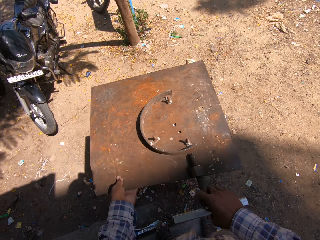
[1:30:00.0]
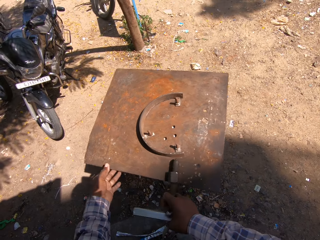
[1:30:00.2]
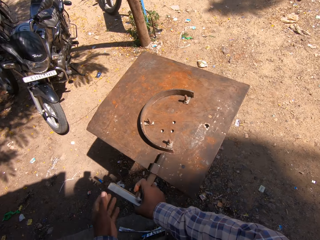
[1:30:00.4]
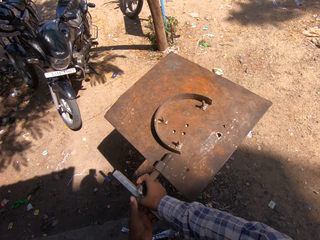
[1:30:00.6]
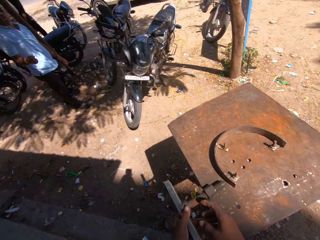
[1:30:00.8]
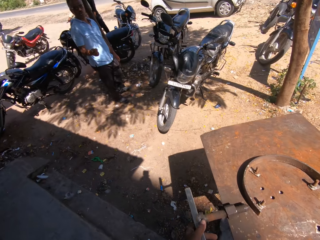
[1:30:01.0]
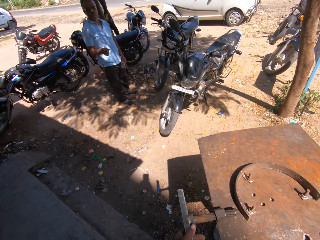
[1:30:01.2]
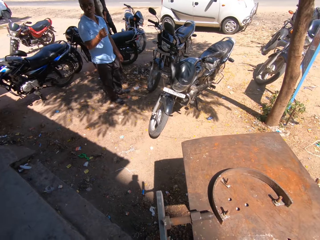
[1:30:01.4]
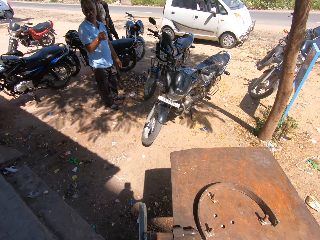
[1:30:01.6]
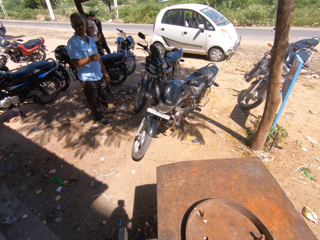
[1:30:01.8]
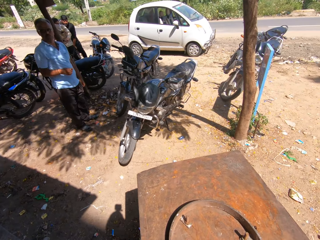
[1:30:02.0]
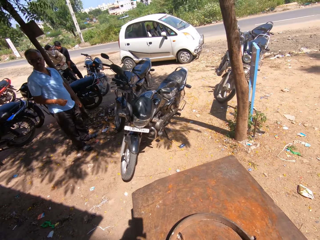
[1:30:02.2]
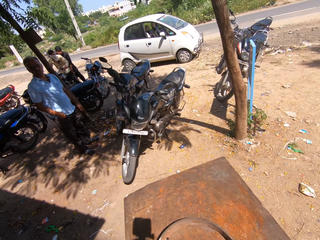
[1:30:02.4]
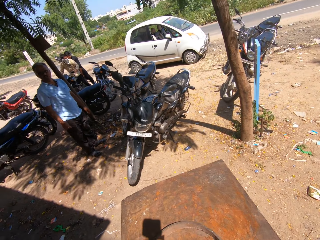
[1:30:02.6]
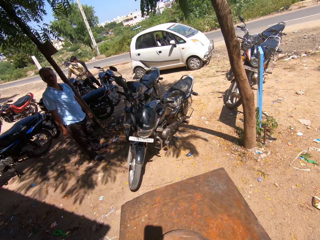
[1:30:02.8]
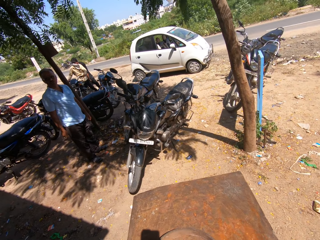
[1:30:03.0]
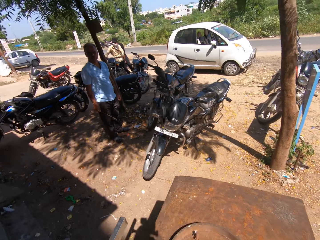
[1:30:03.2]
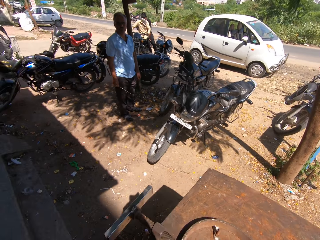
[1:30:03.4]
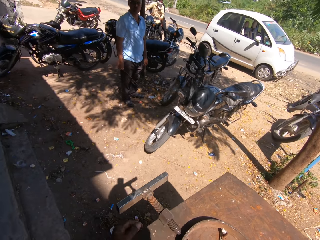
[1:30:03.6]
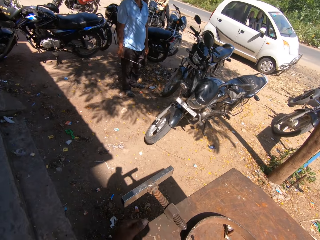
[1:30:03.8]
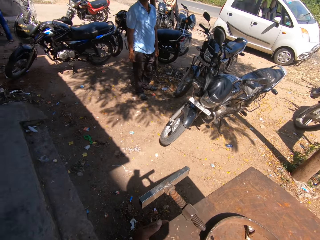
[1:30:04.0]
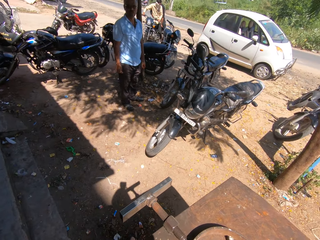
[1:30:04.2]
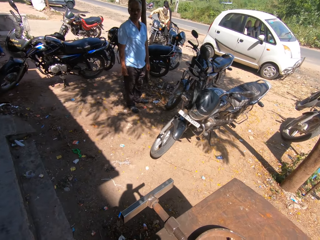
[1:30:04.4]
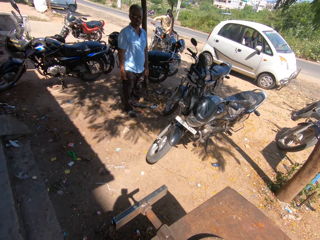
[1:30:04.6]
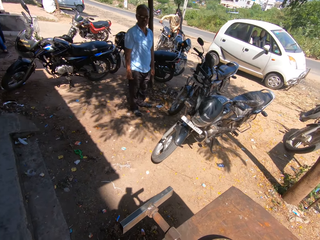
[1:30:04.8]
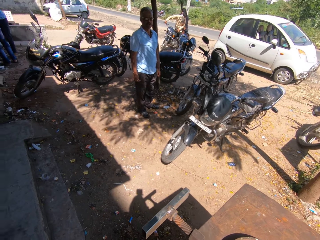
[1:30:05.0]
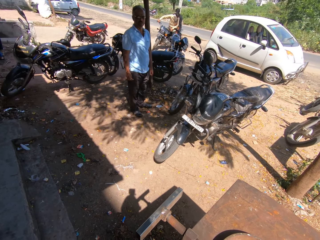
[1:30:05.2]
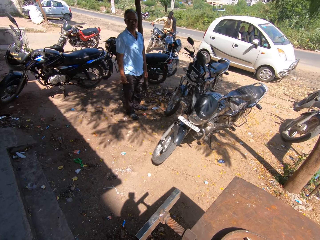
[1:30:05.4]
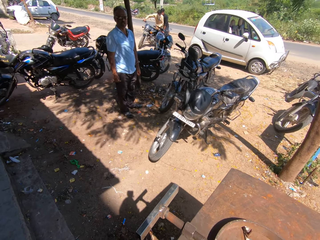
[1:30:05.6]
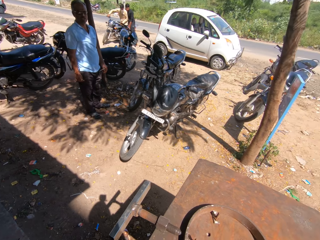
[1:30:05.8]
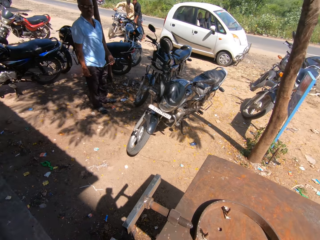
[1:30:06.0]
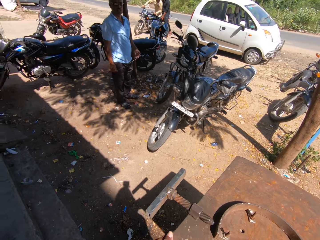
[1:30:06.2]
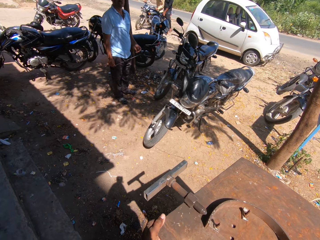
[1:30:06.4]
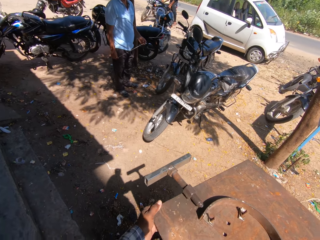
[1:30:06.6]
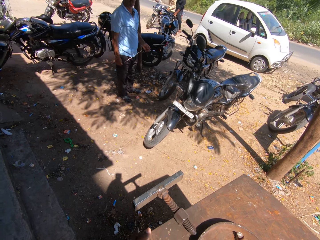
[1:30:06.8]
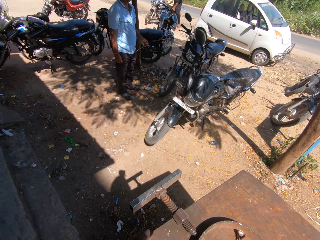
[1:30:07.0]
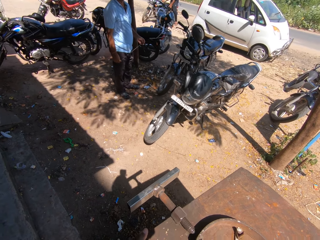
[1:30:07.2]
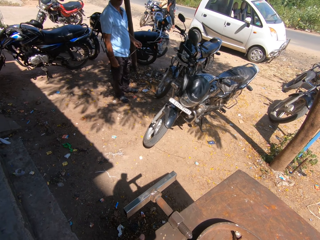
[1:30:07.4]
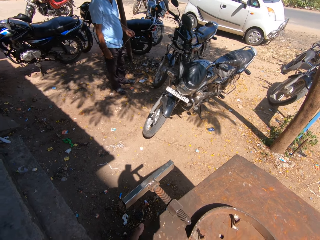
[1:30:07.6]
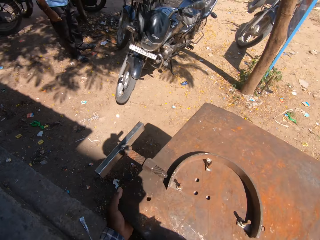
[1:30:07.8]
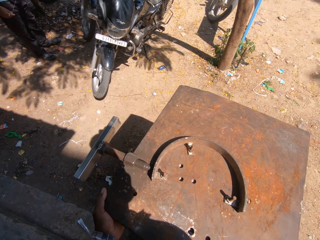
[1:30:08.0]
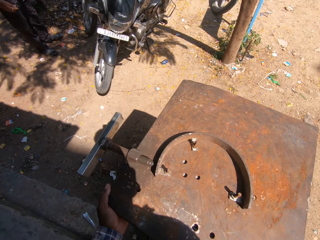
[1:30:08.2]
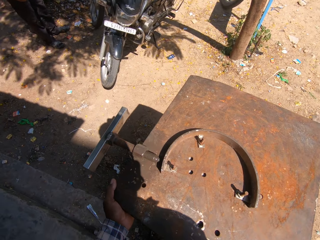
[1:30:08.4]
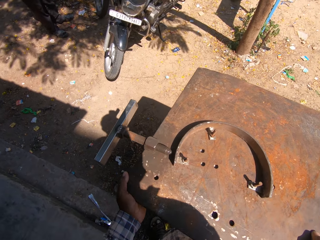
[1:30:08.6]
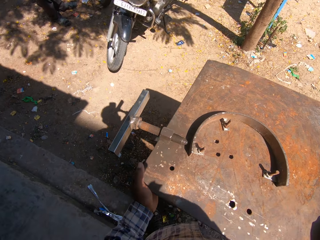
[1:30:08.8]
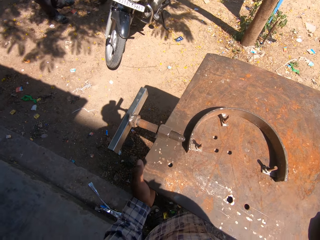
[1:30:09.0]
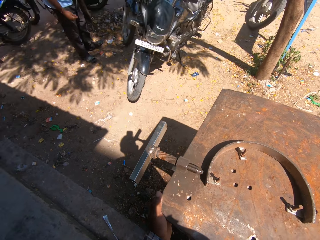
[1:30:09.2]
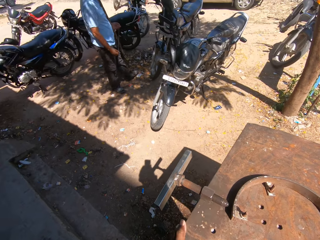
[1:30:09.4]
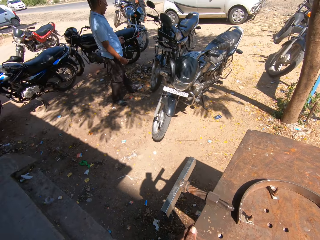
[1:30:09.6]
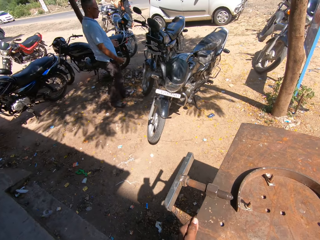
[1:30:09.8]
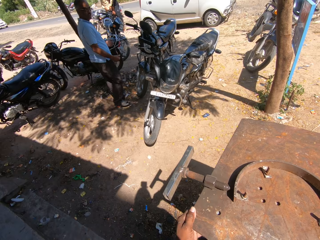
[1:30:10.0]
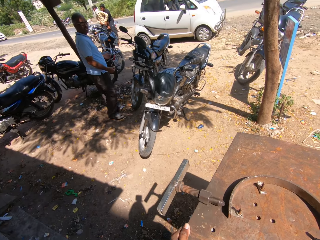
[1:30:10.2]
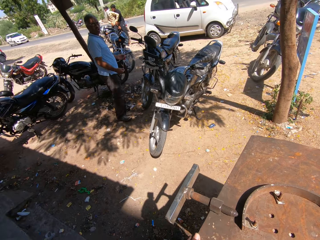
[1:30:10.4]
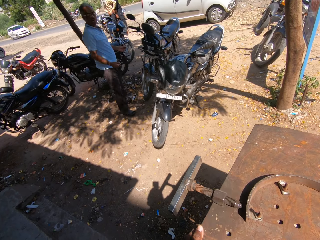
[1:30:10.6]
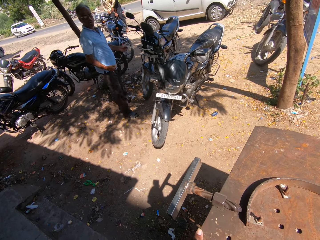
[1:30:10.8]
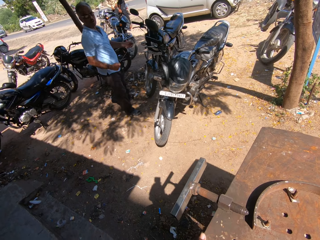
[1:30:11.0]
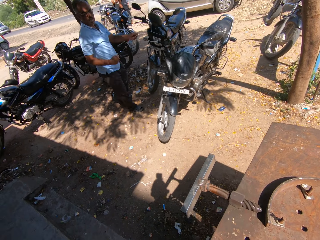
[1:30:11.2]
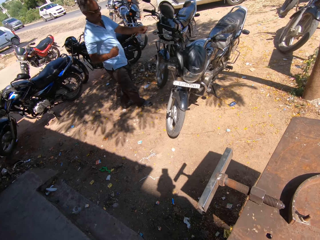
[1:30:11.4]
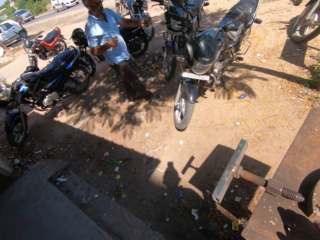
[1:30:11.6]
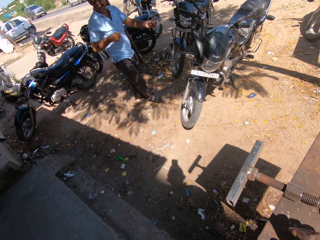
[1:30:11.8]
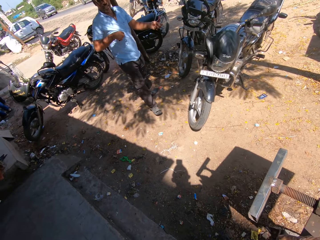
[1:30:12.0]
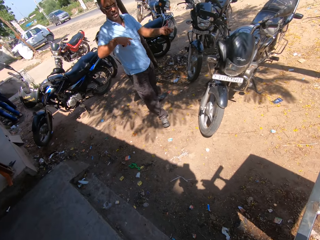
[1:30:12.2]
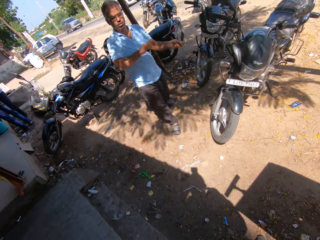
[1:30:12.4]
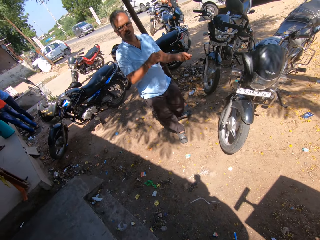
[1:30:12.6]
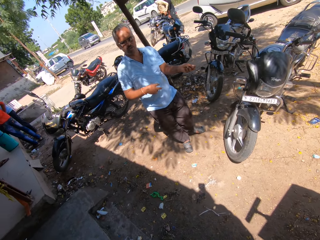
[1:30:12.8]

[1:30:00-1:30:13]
The camera wearer turns the metal sheet. A person gestures at the camera wearer. The camera wearer looks around. They move the iron sheet metal. Another person and a third person ride on a motorbike. The first person walks around.

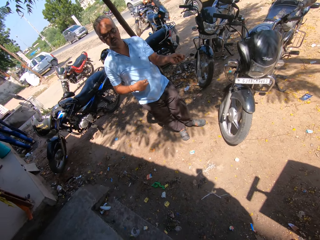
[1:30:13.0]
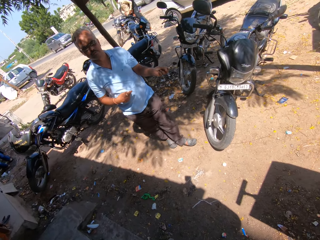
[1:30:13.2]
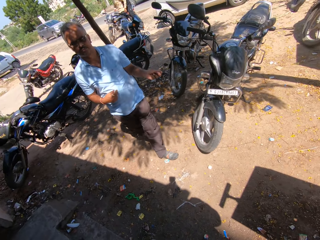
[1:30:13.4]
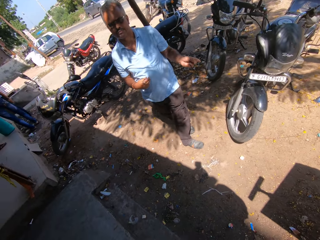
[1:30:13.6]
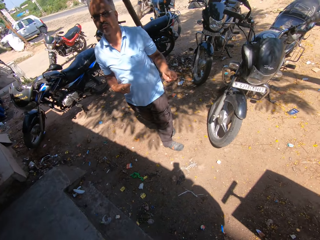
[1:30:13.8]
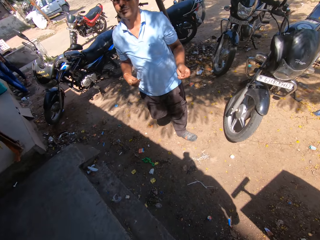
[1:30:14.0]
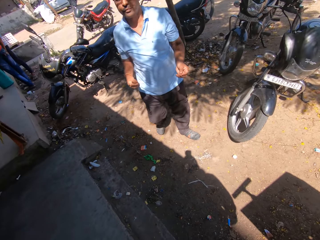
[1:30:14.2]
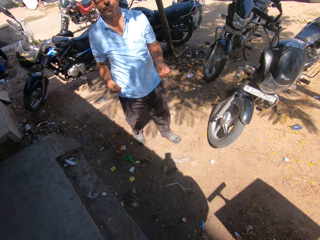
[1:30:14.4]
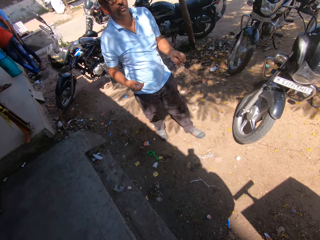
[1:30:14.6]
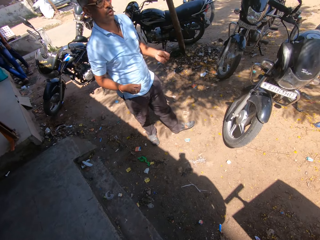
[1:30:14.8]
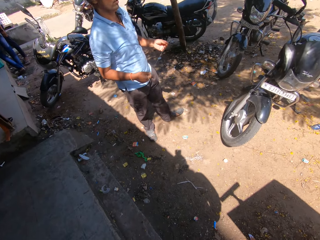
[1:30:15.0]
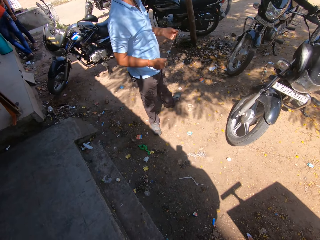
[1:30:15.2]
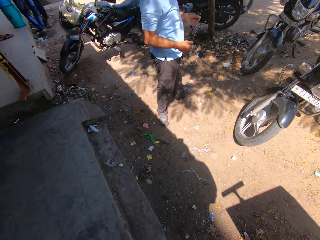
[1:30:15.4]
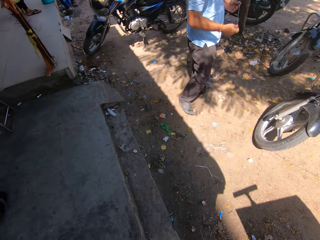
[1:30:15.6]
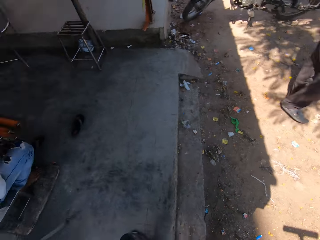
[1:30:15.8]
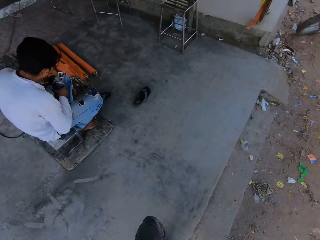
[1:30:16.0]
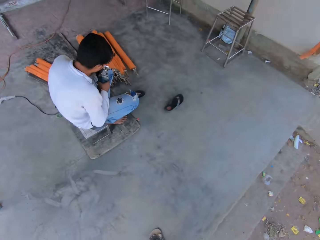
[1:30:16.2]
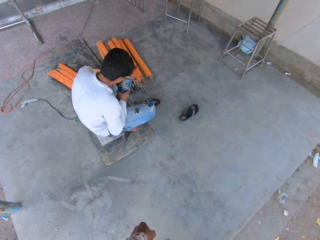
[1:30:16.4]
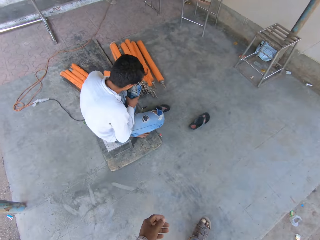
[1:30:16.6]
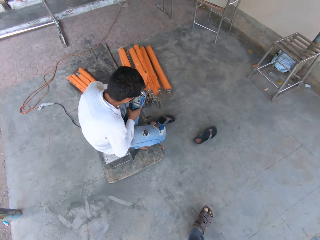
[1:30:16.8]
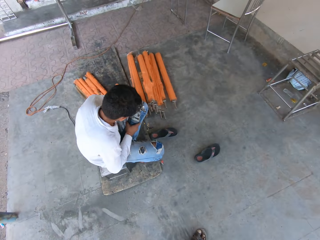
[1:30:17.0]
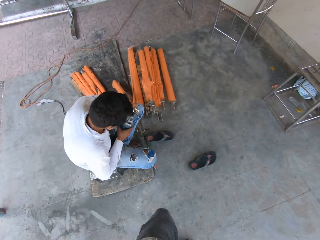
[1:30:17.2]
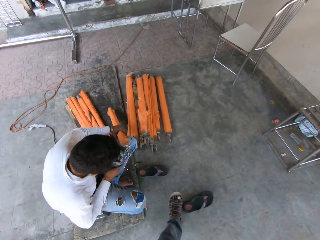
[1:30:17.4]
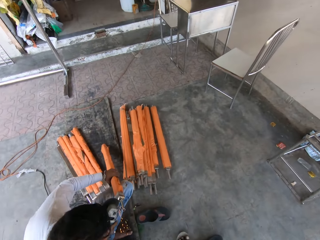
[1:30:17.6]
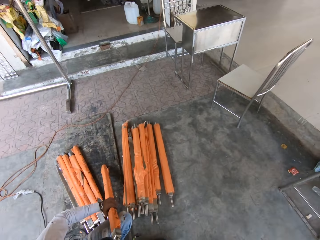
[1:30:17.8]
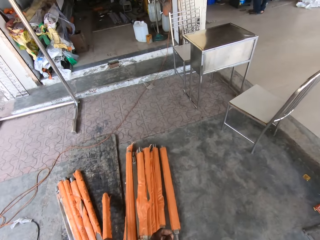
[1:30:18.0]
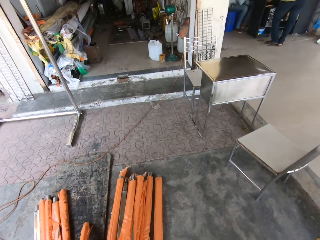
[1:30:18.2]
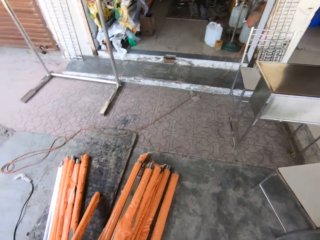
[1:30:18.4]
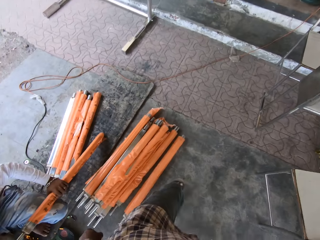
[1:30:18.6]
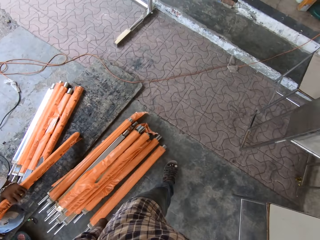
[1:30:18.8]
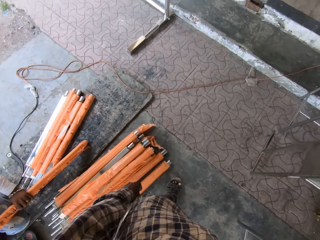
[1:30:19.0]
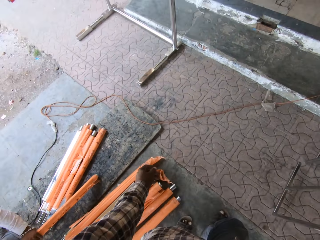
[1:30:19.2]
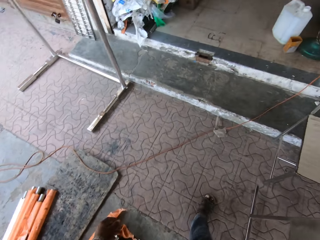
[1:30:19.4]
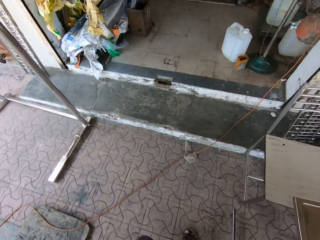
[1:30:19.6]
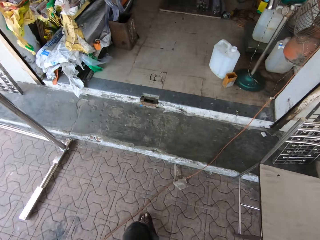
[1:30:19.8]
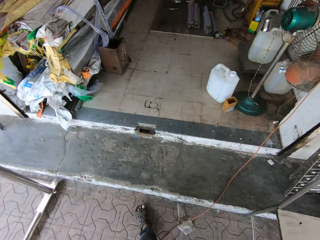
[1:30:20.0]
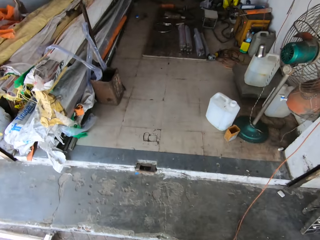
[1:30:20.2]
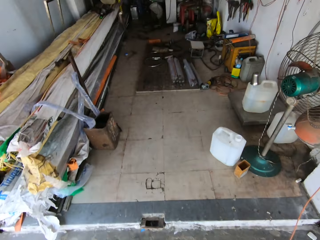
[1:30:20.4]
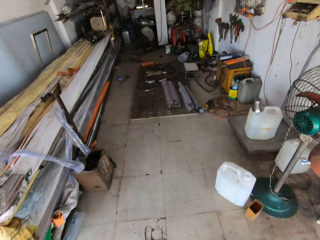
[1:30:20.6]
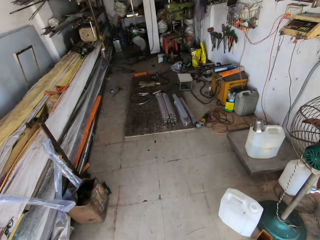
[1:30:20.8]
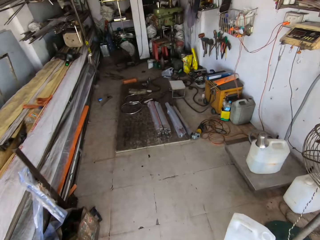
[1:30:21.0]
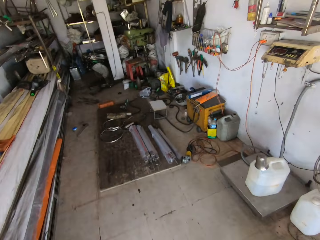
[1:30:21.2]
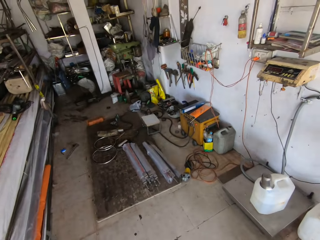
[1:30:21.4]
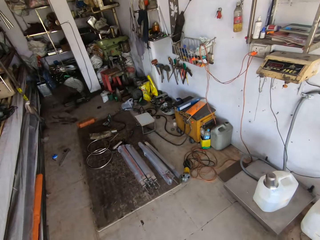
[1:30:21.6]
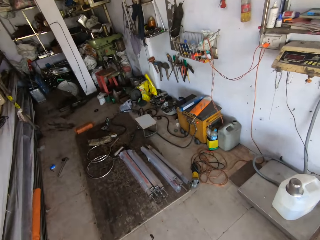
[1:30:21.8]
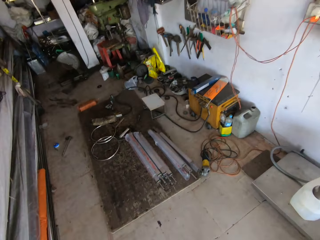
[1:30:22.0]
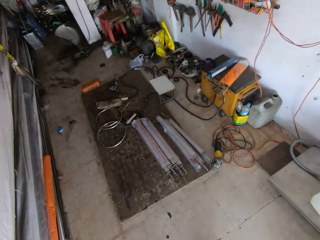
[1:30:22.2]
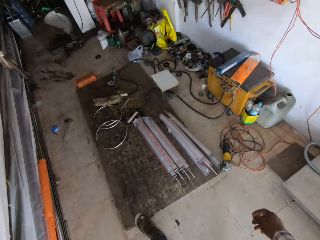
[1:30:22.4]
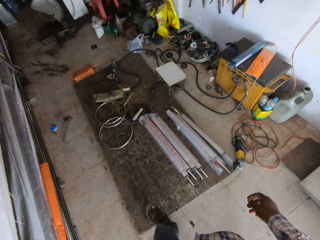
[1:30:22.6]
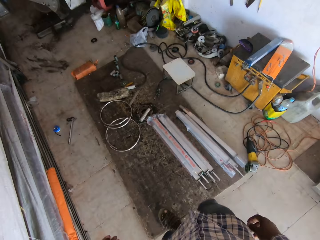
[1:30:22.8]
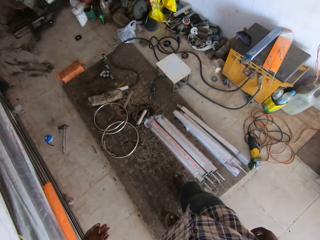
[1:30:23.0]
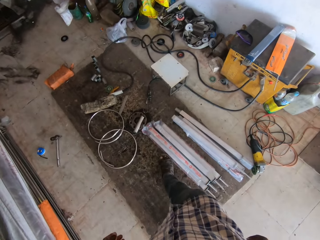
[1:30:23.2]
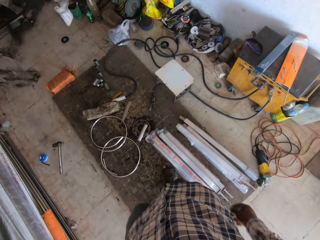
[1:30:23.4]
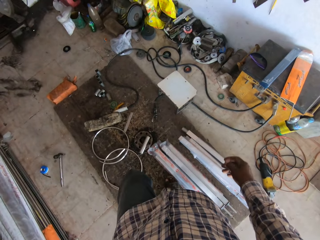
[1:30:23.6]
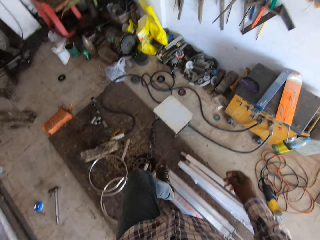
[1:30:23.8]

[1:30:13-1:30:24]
A man gestures at the camera wearer. The camera wearer looks around the workshop. The man grinds an aluminum rail on the floor with an angle grinder in his right hand. The camera wearer walks in the workshop.
